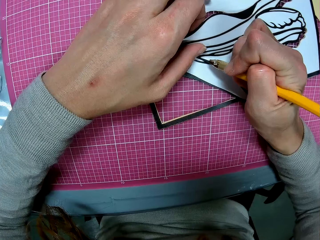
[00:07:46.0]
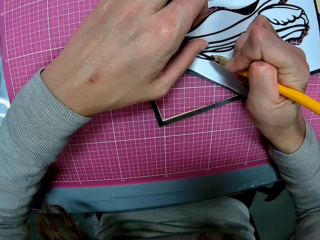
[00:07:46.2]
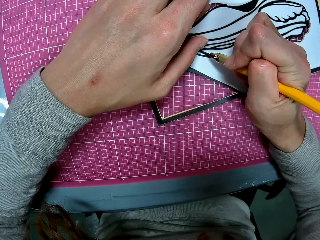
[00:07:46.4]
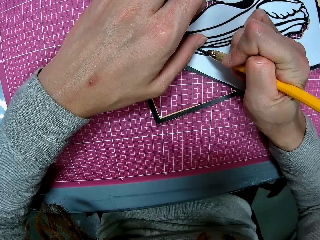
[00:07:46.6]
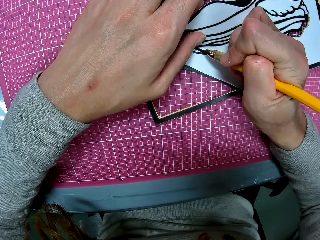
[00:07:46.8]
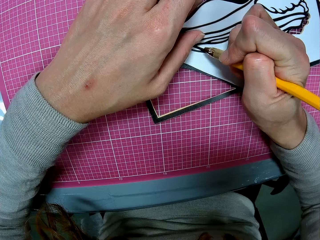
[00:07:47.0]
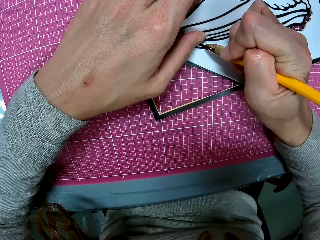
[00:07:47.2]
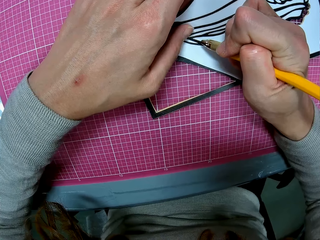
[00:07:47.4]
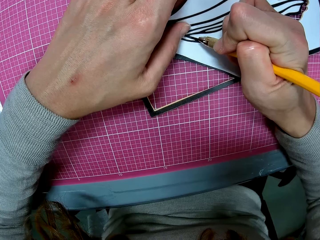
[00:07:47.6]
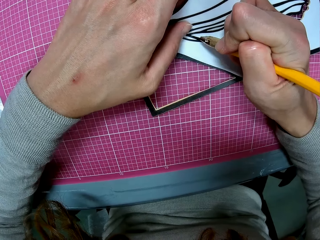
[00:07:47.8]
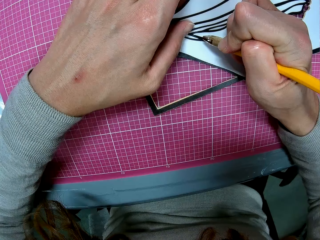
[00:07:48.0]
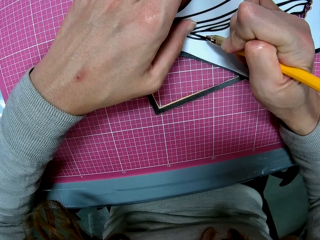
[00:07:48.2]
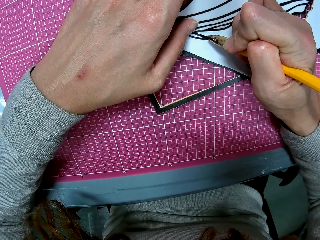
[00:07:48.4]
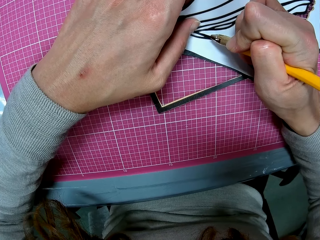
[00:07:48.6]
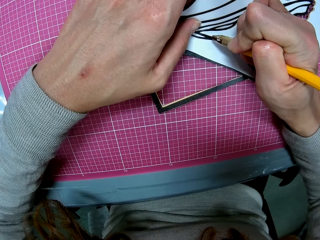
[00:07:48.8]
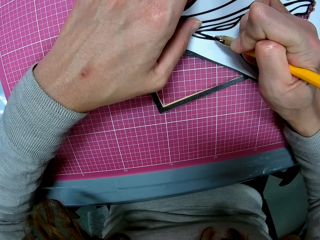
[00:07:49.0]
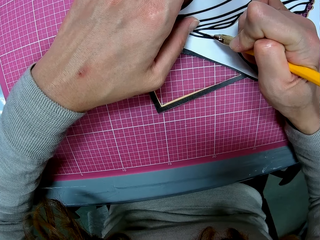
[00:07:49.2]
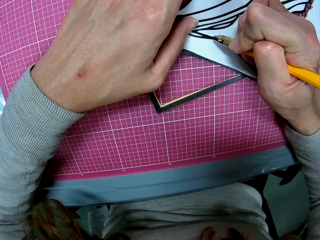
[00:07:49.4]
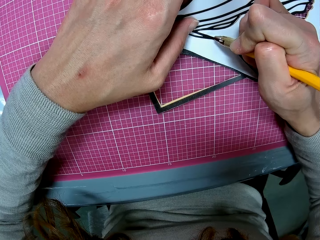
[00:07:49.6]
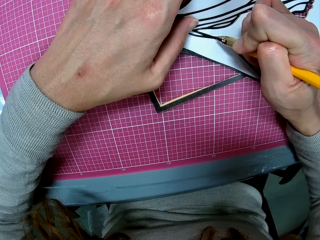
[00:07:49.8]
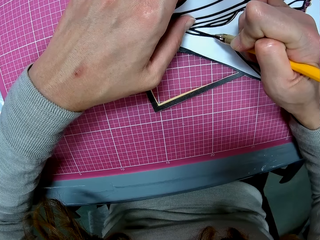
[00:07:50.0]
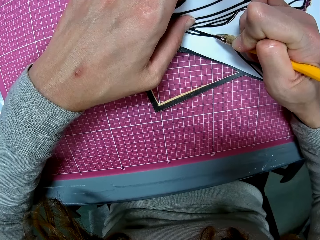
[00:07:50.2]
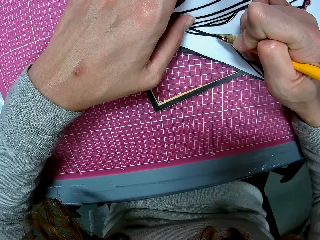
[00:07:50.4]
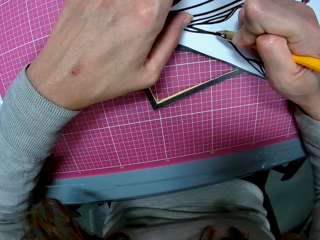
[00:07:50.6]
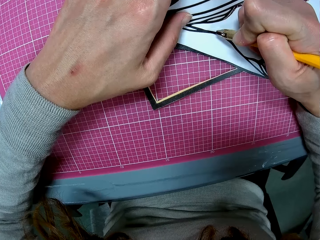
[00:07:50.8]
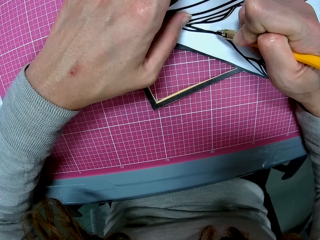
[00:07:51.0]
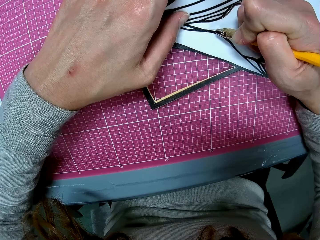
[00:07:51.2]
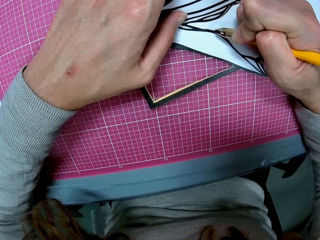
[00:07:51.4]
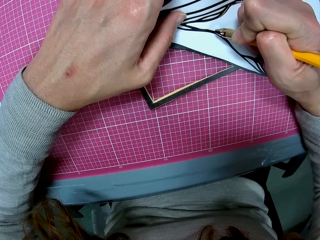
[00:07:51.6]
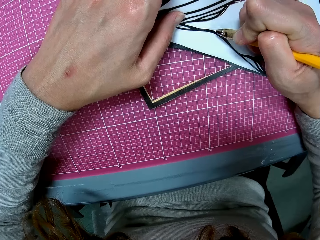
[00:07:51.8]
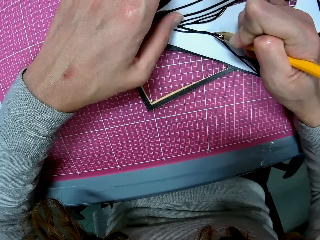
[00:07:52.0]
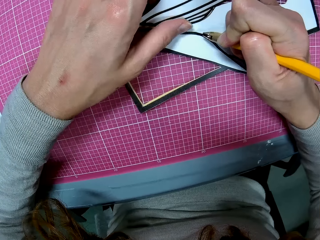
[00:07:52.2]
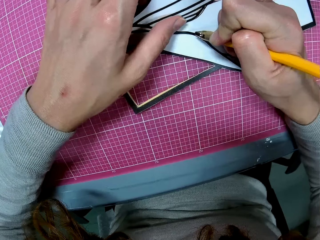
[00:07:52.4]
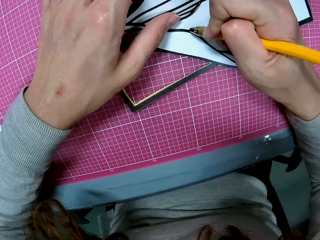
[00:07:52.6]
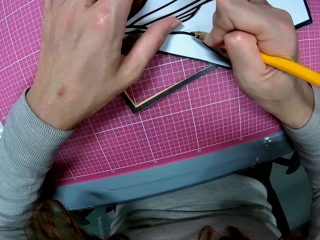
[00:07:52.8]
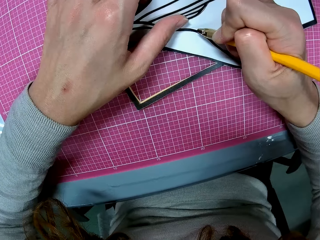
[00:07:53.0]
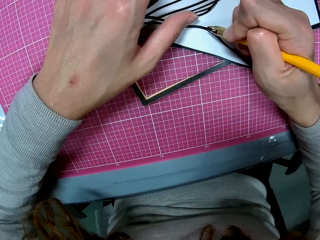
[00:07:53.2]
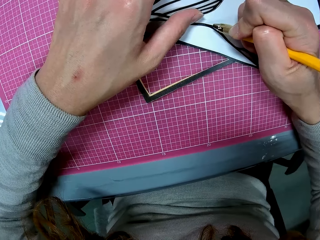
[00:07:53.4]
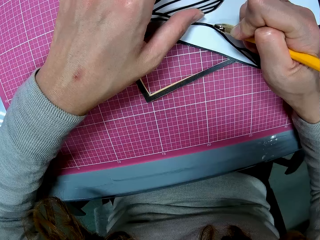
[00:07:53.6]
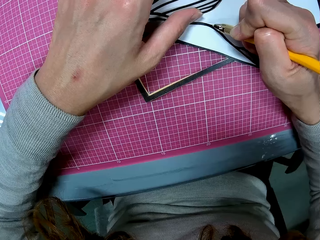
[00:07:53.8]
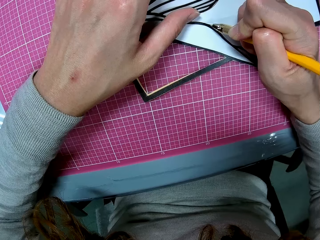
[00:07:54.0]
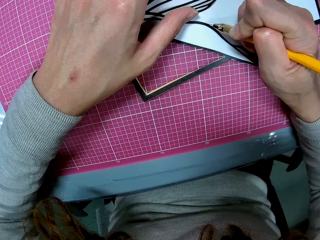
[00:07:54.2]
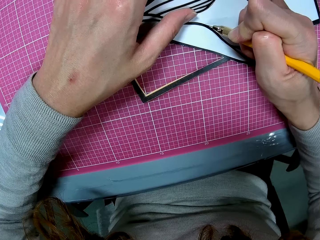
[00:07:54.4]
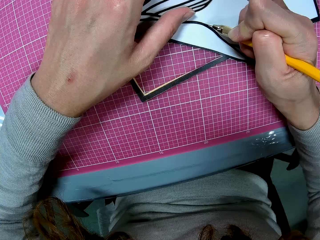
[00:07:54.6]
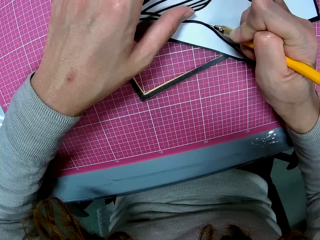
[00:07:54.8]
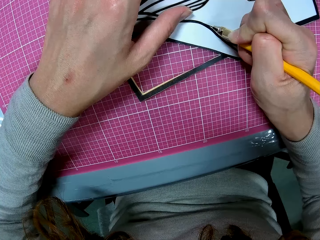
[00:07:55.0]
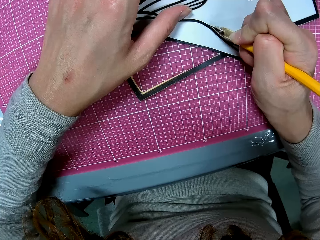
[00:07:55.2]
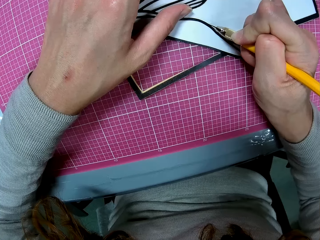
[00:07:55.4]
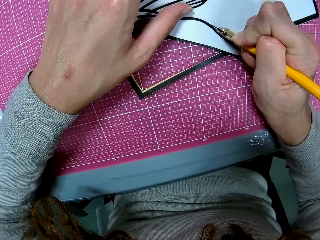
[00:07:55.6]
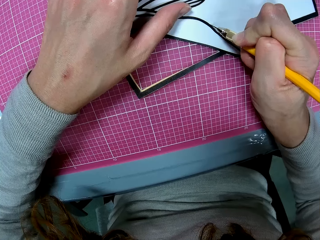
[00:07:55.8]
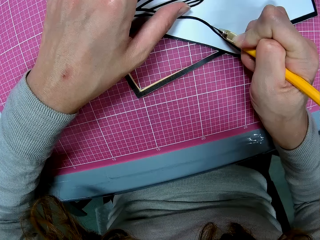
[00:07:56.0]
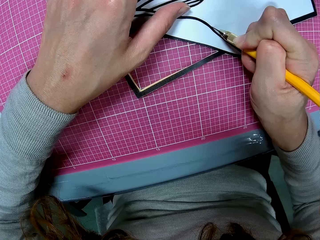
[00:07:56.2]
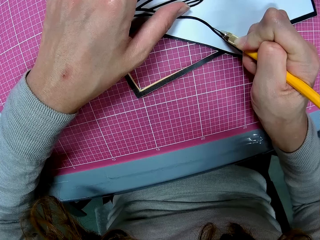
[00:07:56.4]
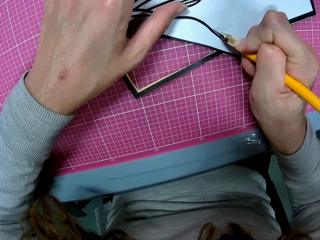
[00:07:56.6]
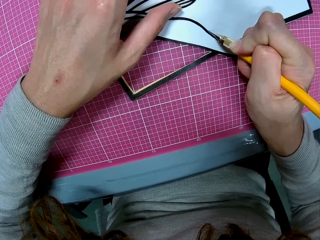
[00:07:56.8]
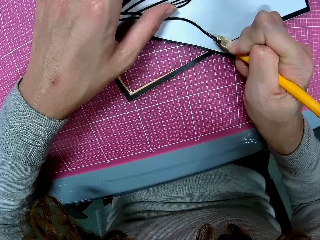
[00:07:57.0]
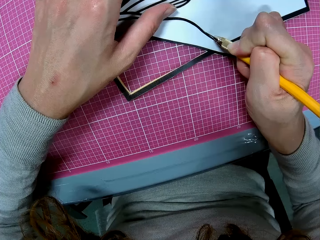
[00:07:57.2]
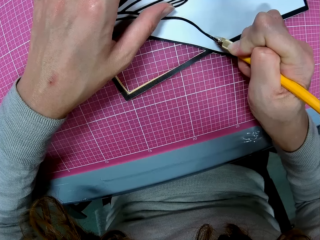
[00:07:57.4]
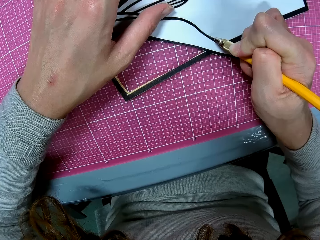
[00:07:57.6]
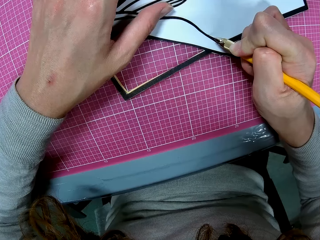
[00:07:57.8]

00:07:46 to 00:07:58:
The camera wearer cuts out the flower print on the papercraft with the light craft knife in her right hand. She moves a finger.

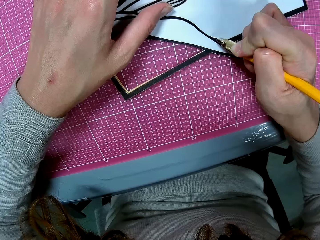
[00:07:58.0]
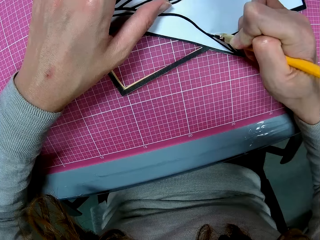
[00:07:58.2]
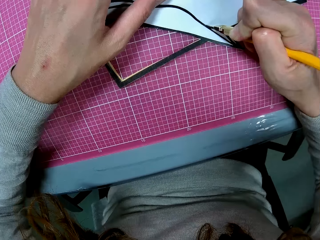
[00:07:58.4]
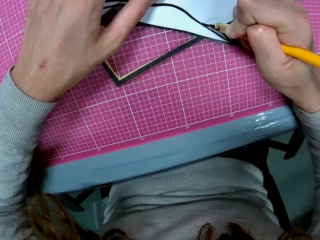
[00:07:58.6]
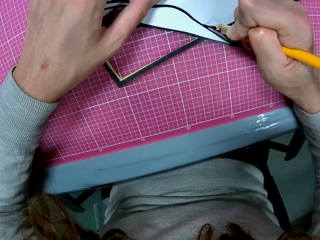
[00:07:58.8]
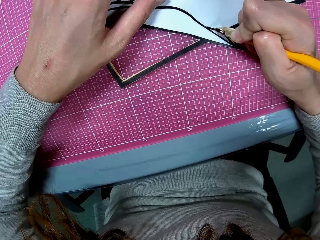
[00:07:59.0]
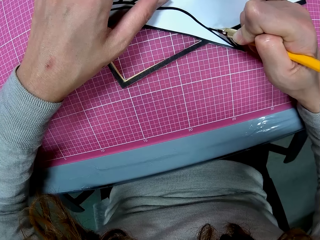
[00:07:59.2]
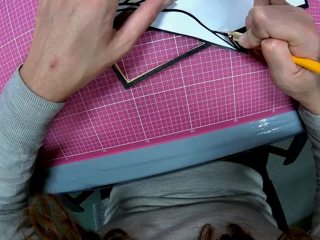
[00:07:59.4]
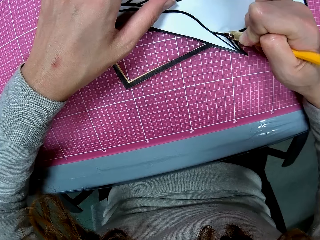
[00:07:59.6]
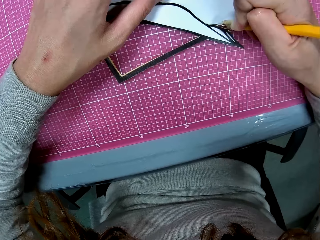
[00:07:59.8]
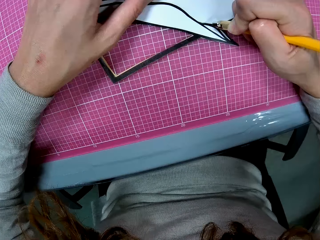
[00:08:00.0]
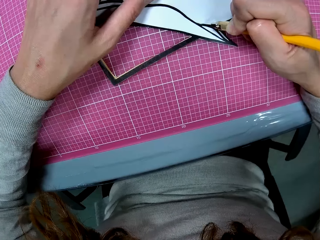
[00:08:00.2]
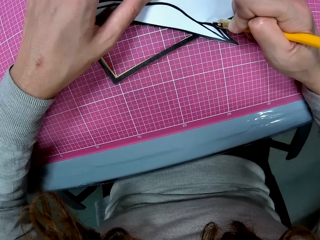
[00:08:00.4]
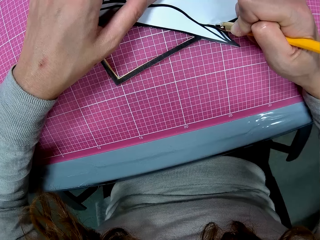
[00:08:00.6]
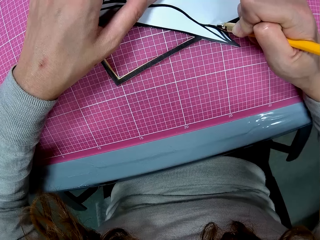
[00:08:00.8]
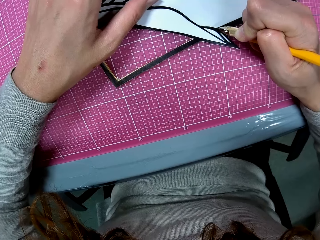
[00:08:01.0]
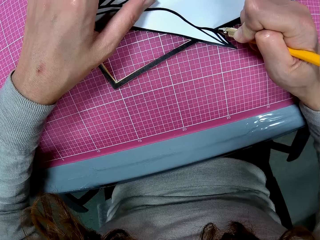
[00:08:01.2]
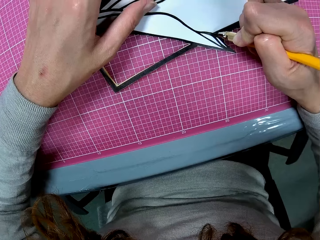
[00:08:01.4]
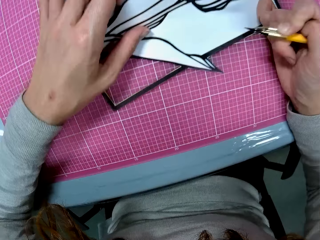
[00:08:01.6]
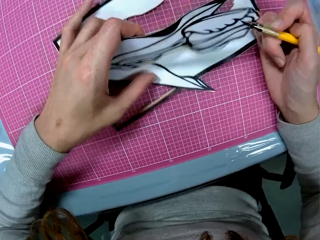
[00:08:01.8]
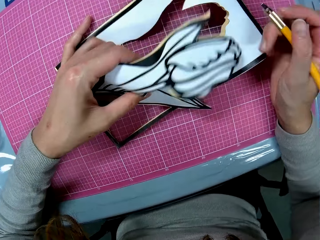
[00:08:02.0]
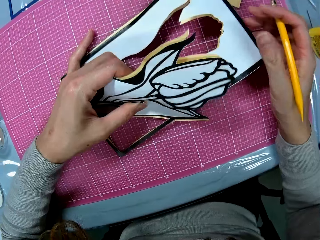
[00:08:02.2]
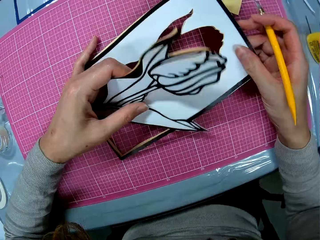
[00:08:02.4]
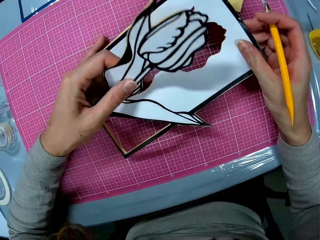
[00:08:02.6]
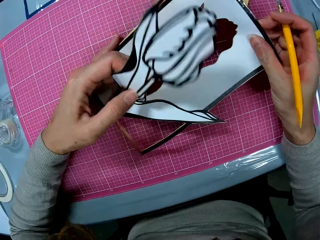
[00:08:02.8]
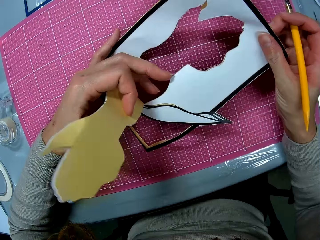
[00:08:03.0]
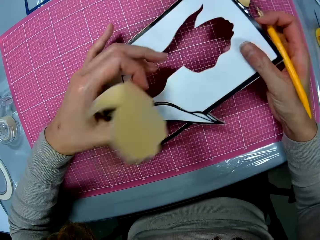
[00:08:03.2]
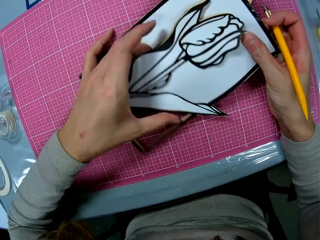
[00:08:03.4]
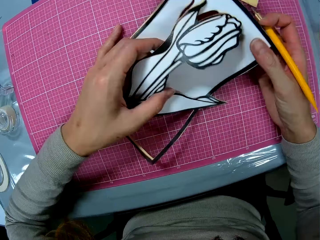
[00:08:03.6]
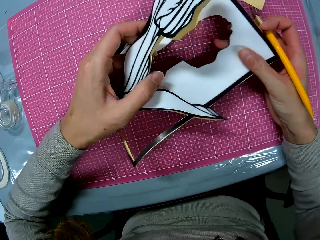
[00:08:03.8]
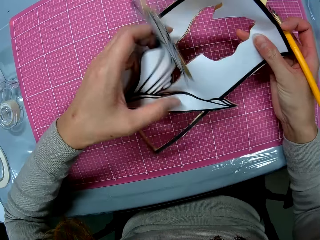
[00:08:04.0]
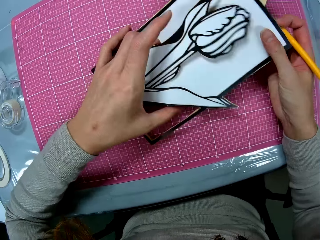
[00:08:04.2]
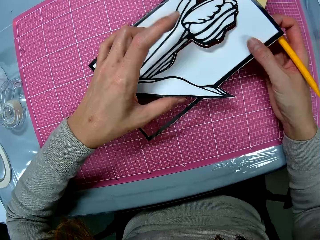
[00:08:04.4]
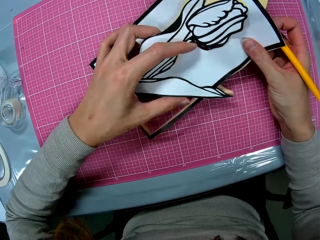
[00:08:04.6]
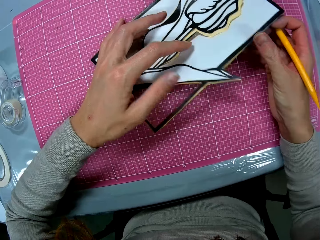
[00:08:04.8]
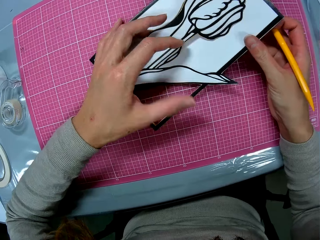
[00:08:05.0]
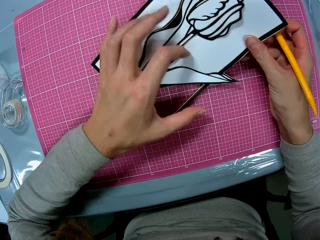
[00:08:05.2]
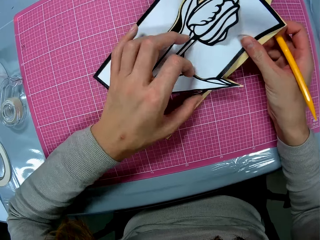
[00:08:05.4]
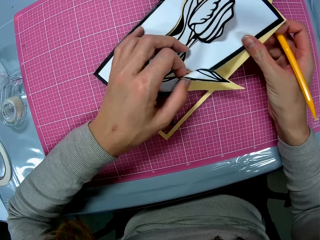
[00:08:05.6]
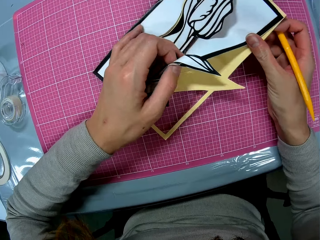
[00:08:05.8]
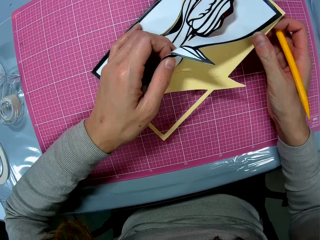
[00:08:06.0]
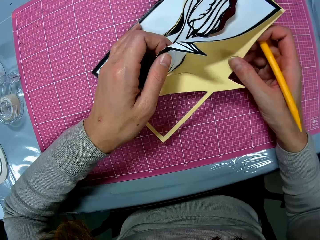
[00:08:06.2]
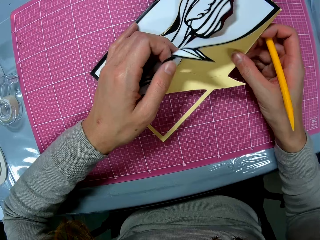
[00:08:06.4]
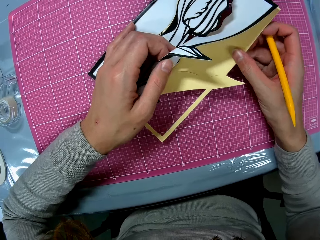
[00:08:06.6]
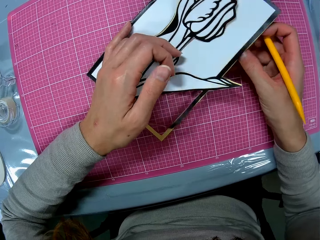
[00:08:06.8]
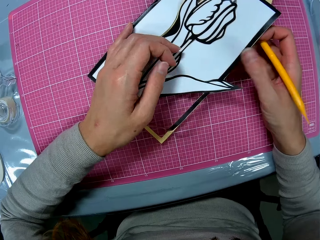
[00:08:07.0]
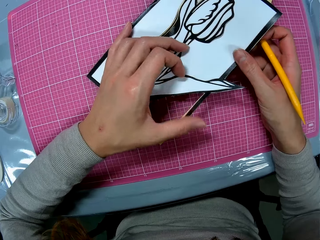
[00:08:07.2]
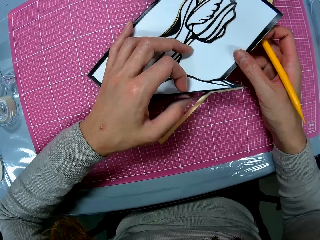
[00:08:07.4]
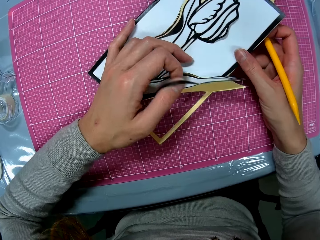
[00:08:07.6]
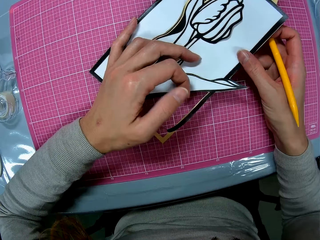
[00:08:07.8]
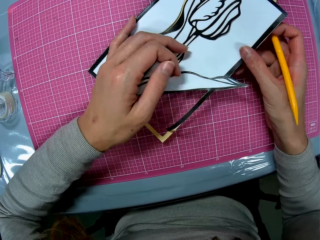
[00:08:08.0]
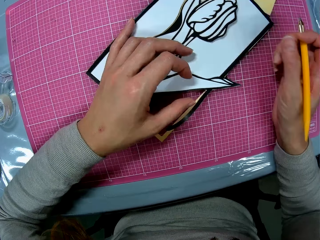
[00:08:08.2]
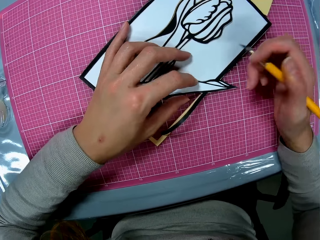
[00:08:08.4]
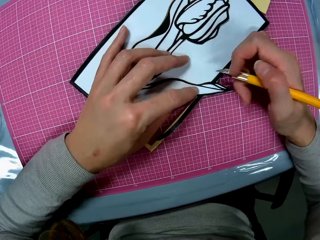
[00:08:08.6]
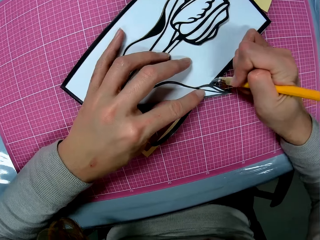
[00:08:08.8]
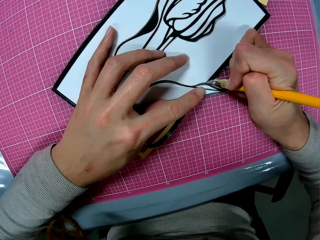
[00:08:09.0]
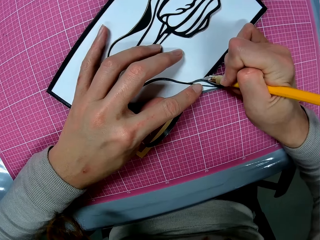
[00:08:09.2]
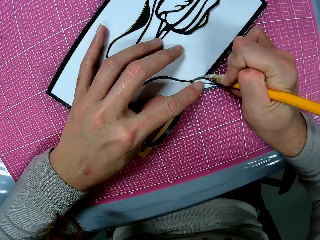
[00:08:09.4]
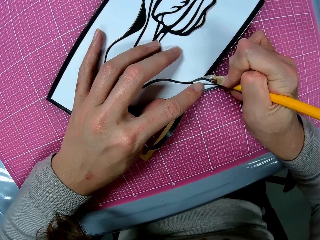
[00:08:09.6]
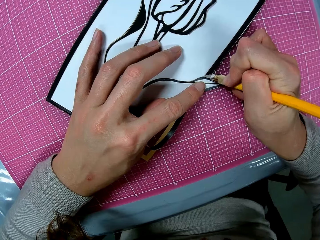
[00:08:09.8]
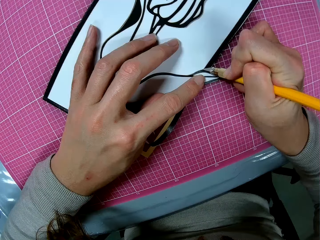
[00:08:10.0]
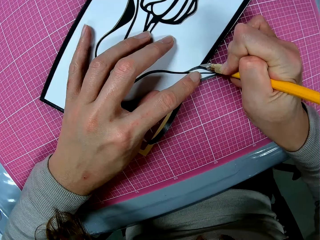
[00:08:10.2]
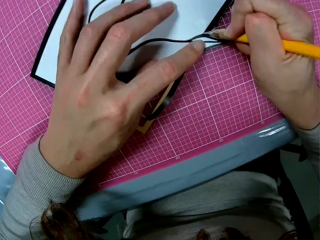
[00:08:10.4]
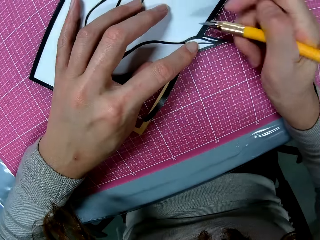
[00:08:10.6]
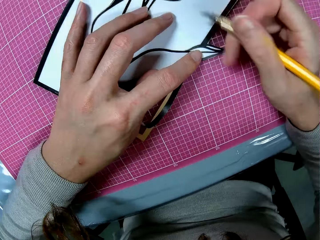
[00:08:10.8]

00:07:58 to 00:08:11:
The camera wearer lifts the flower drawing and holds the light craft knife. She adjusts the papercraft with both hands. She holds the flower drawing with both hands and lifts the flower drawing. She unhands the flower drawing, lifts the flower drawing and unhands the flower drawing. She drops the flower drawing on the cutting mat. She cuts out the flower print on the papercraft with the light craft knife in her right hand.
